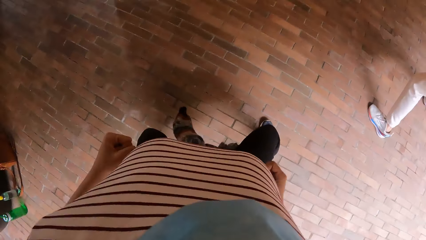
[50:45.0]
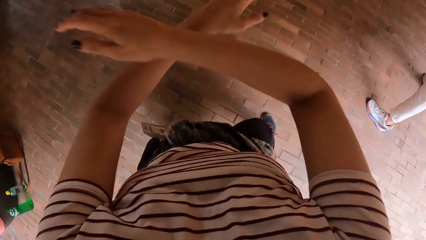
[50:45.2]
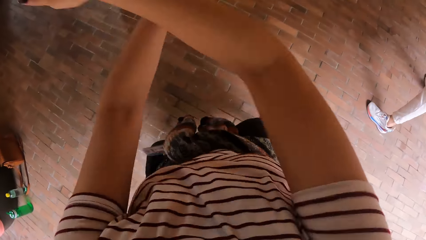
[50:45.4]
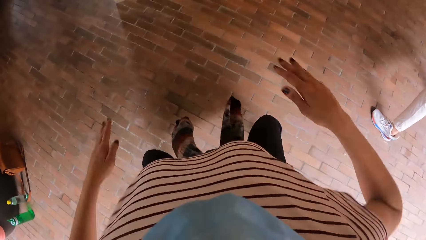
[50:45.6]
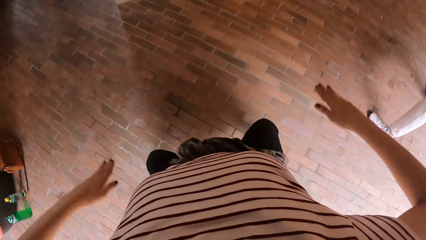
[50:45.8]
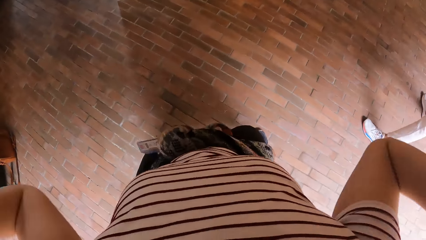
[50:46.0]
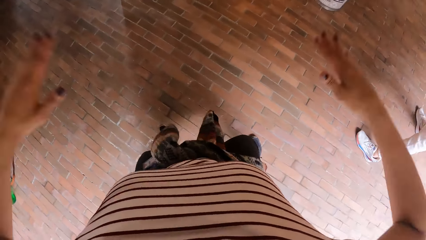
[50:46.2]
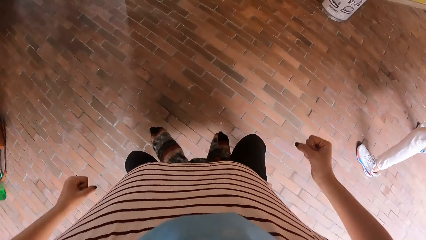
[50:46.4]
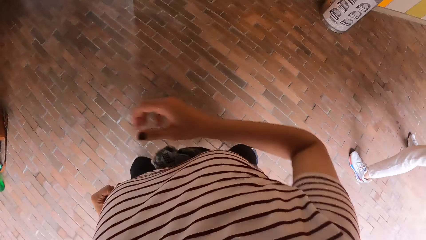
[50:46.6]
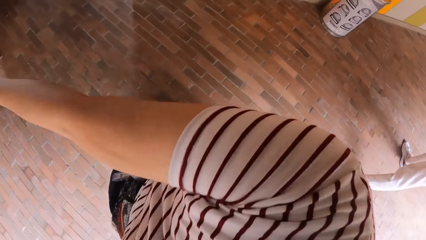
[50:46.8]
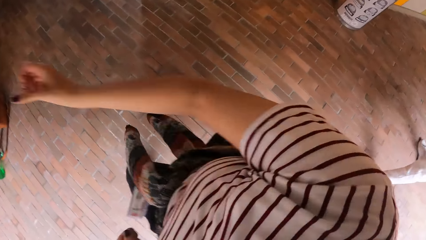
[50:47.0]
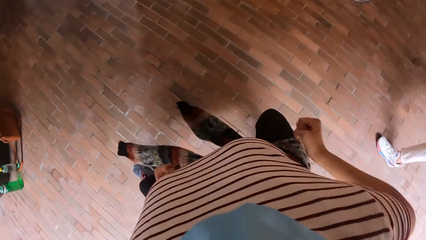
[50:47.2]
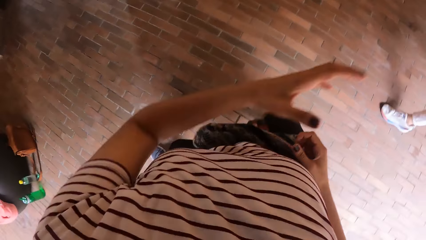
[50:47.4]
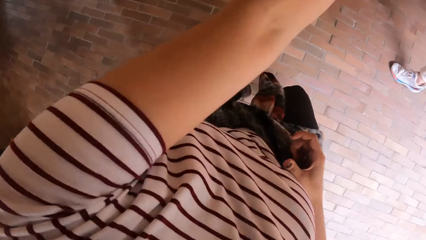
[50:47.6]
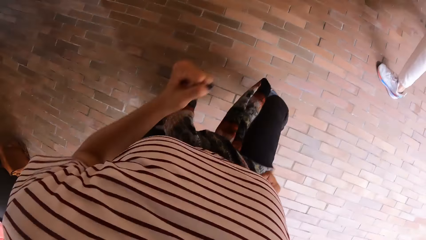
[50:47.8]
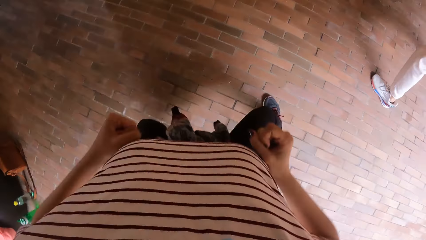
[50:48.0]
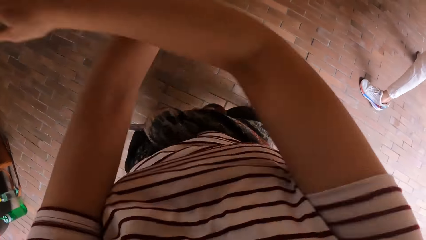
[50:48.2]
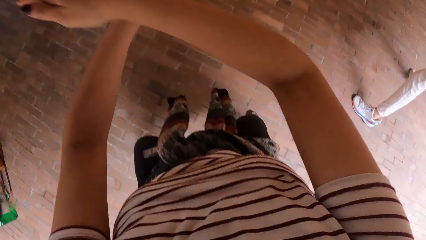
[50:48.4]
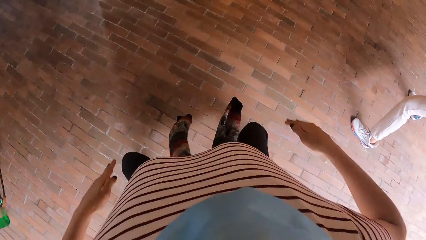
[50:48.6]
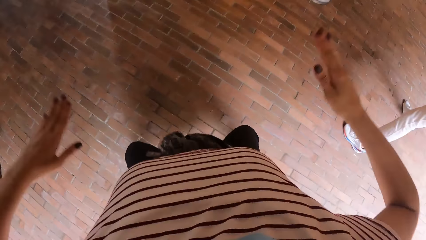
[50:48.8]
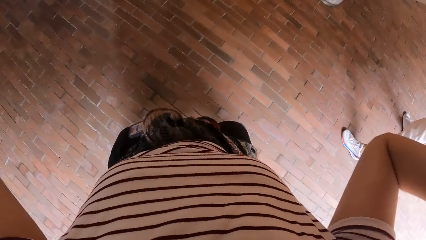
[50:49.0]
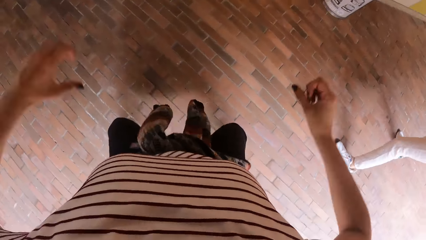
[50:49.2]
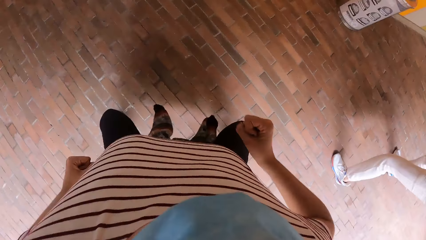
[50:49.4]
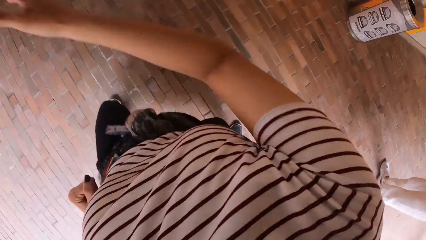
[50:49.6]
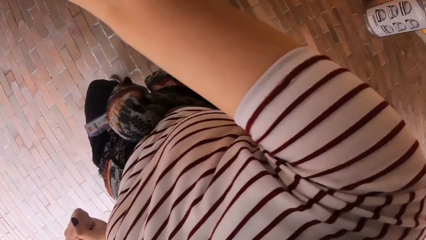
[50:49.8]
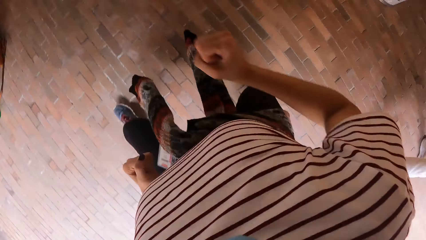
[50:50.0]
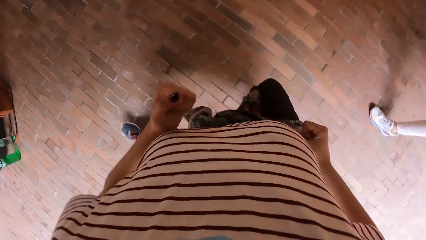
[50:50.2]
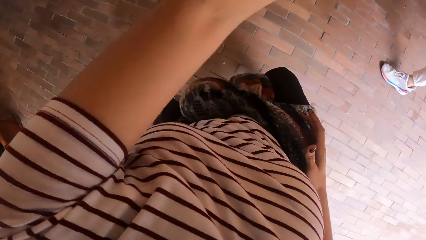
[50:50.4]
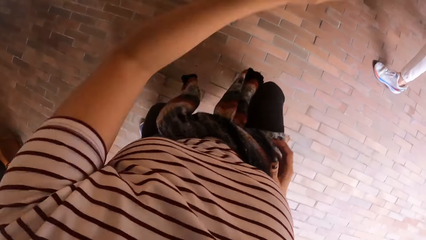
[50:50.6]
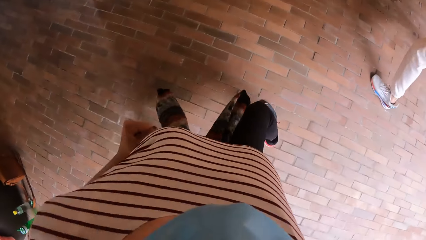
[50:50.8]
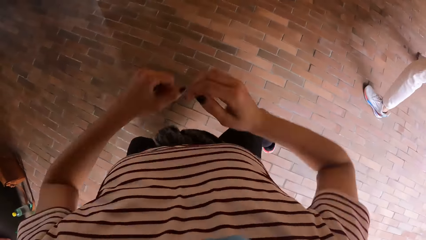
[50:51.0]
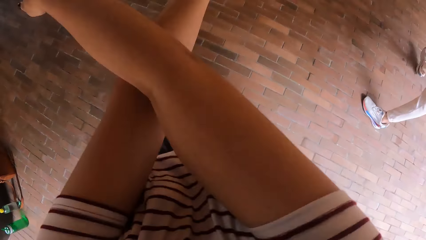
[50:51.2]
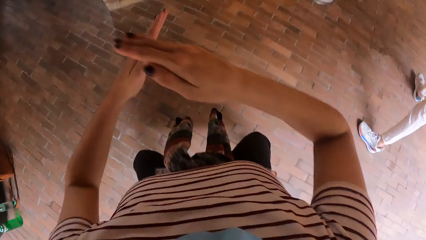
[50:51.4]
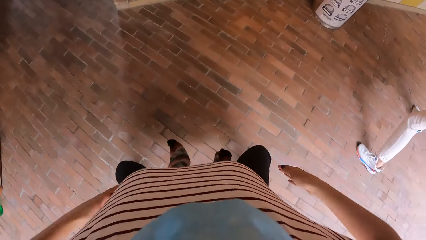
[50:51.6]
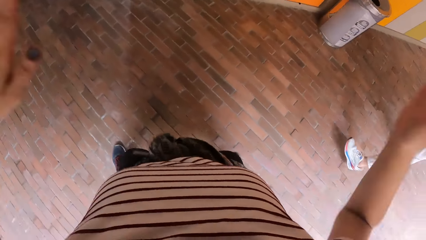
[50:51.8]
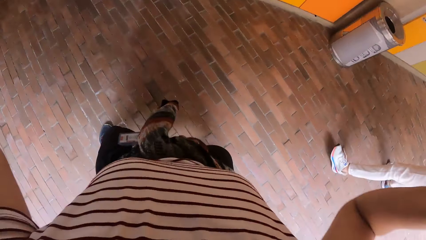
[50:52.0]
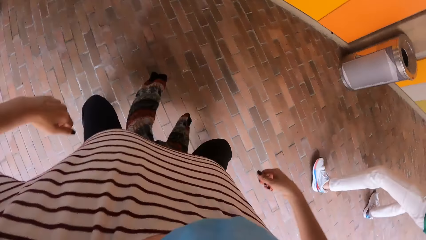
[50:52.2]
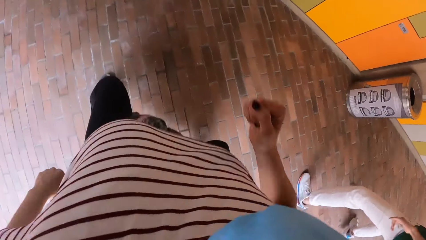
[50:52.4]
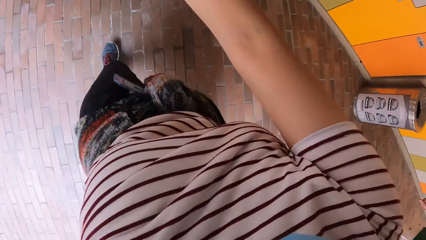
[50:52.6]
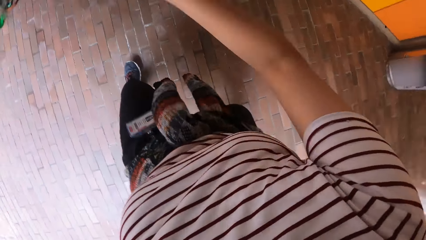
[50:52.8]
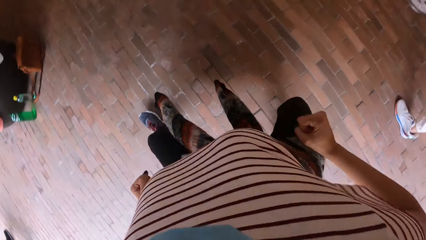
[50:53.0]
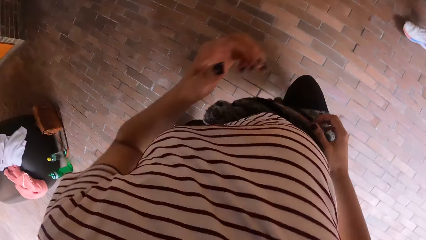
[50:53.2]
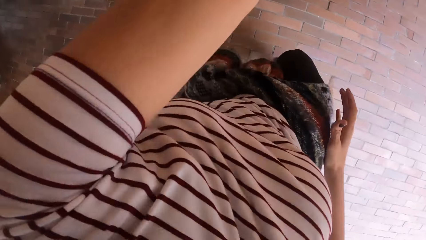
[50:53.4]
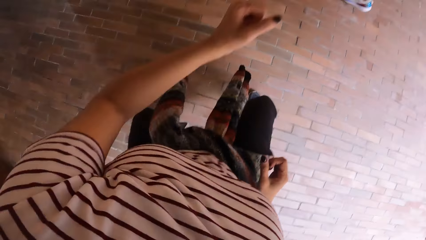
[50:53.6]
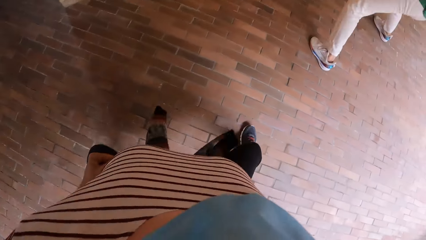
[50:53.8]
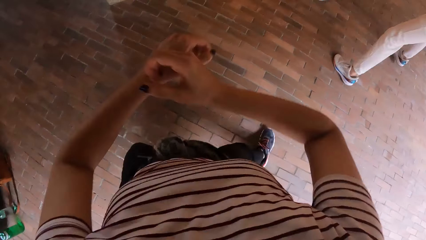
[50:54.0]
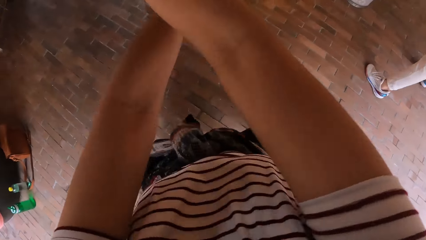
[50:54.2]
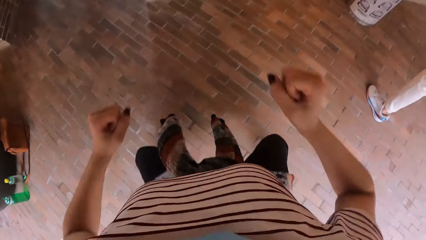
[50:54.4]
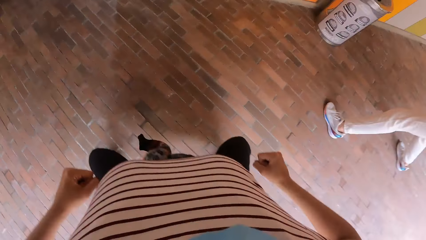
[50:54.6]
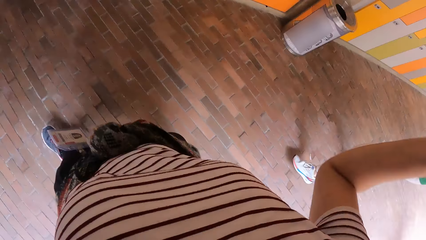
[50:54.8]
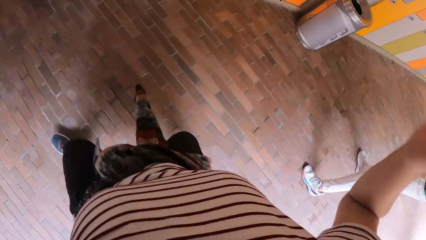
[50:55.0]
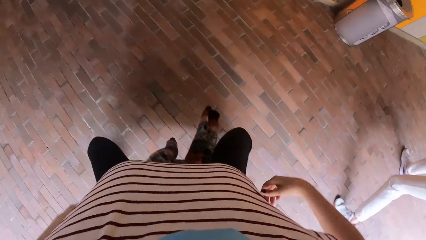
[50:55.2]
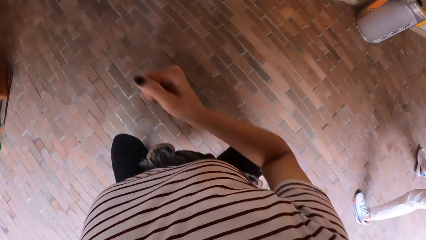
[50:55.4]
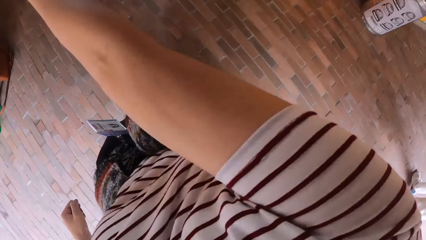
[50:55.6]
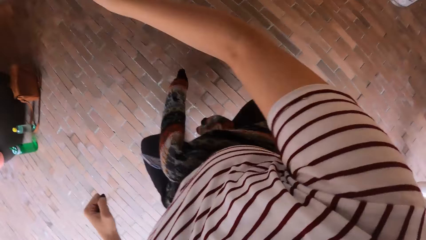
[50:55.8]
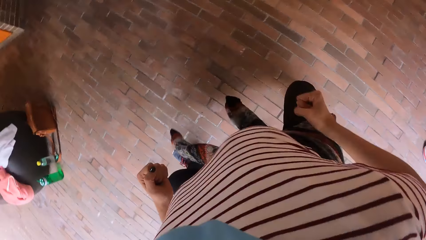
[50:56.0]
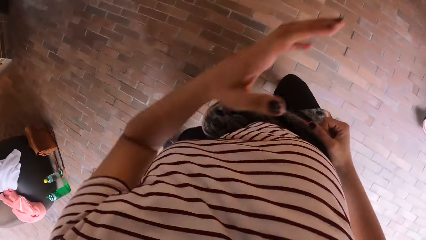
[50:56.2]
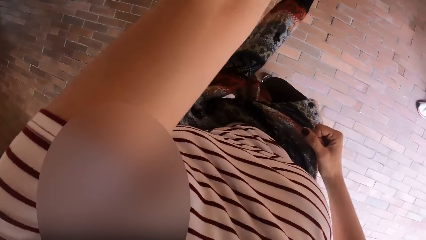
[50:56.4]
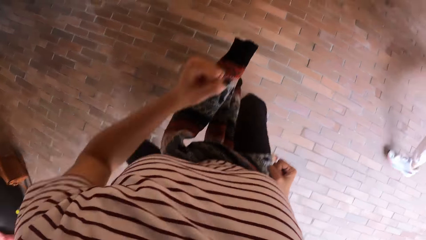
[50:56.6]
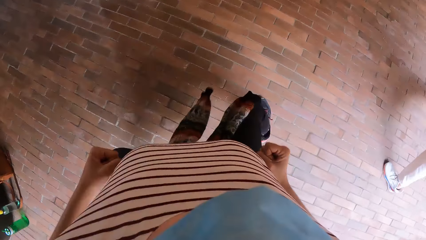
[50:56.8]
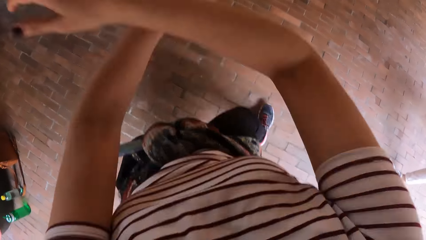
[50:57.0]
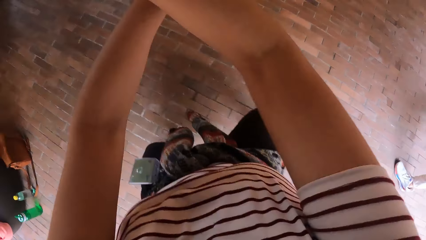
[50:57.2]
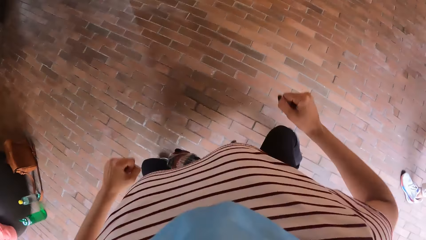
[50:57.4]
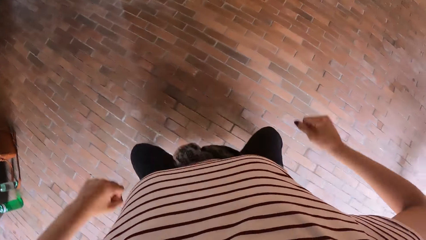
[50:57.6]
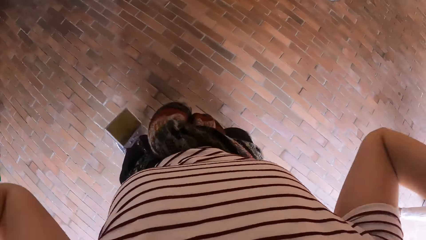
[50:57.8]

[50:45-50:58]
The man dances.

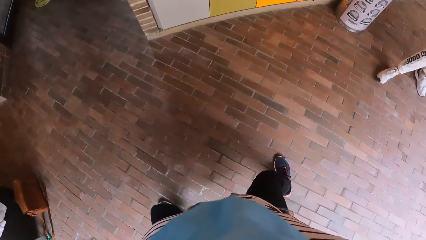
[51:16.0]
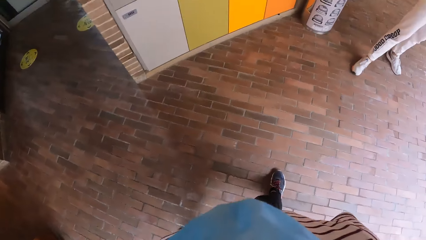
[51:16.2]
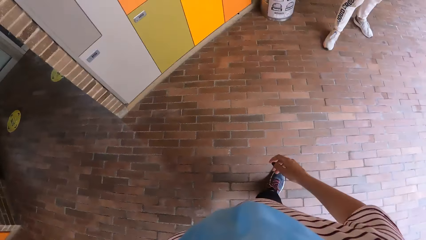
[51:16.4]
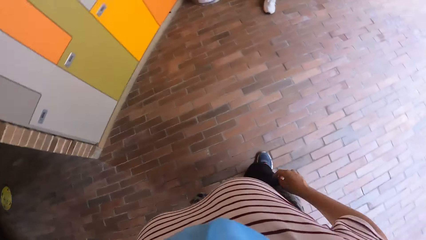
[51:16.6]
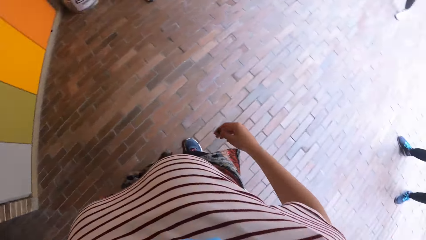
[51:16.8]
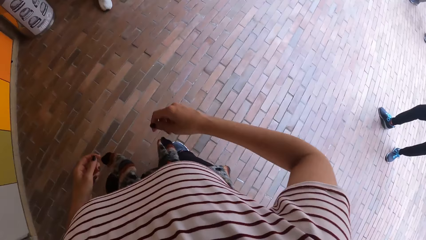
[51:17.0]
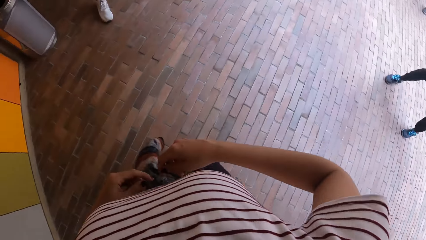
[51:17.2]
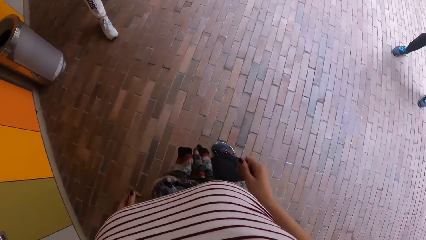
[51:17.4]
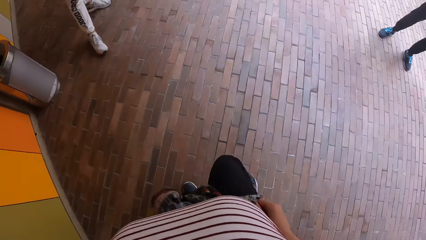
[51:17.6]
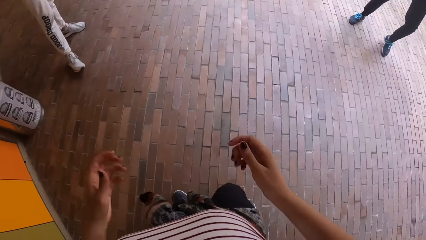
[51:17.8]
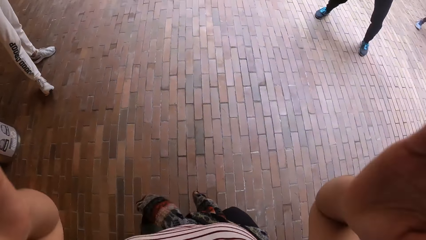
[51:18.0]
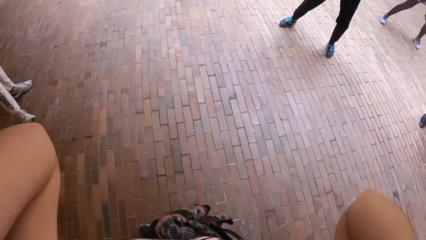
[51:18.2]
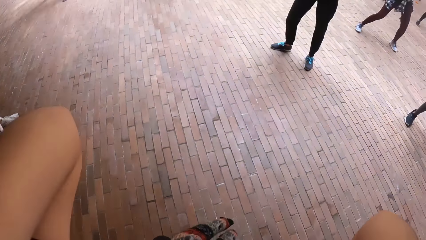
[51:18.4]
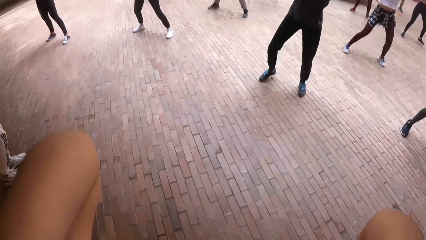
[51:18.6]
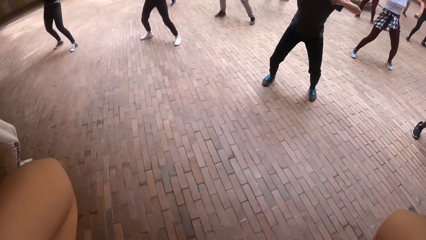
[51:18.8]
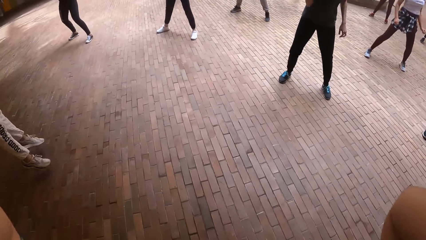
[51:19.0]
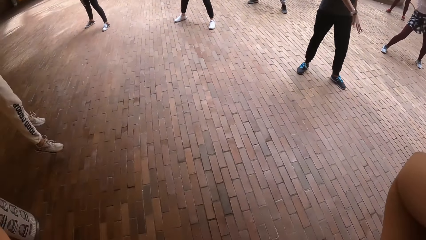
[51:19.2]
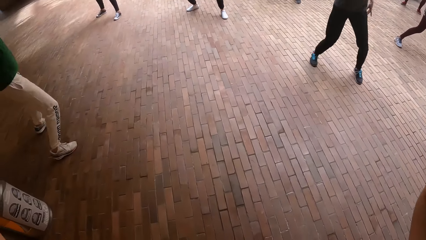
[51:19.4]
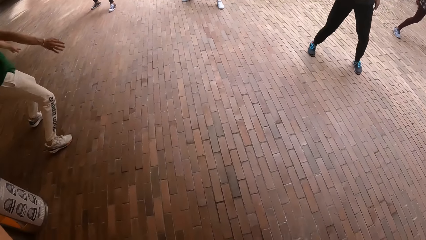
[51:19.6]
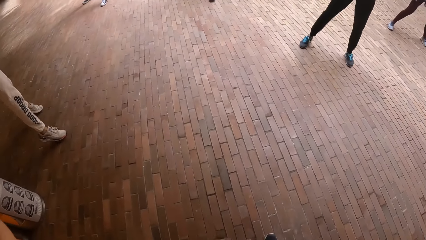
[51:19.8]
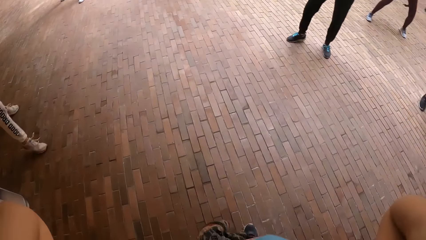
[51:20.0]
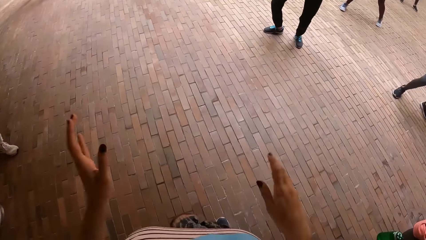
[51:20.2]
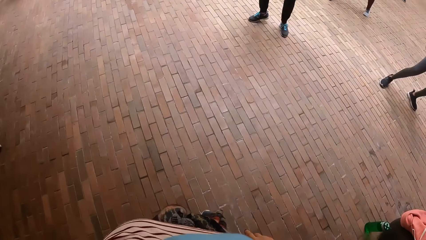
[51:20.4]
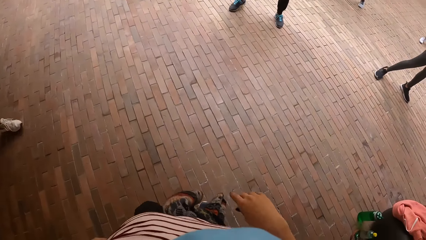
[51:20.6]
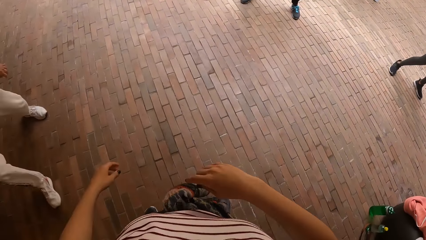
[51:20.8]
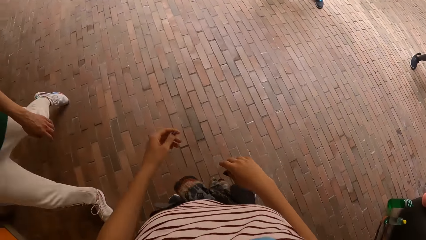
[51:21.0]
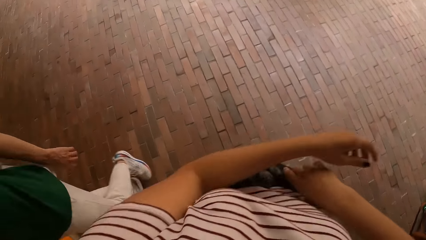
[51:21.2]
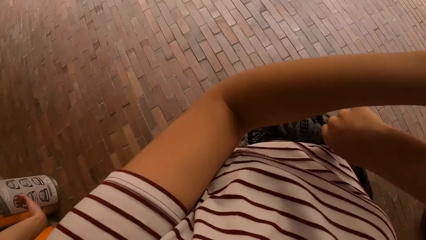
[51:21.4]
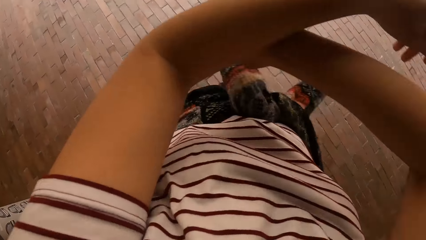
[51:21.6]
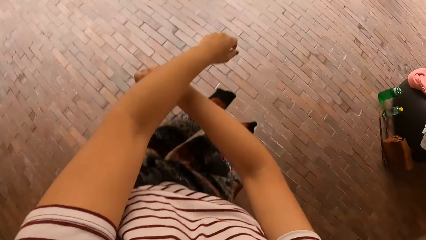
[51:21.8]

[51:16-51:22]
The camera wearer touches her face with both hands. Another man dances. Another woman dances. The first man jumps and walks past the camera wearer.
